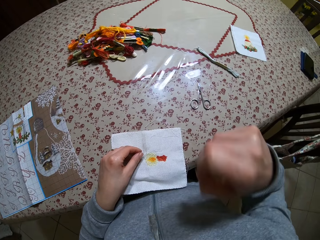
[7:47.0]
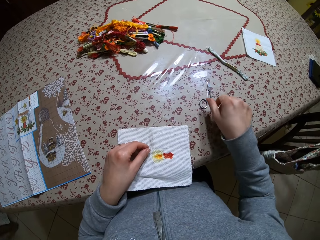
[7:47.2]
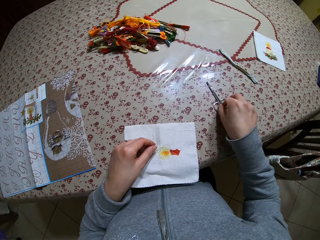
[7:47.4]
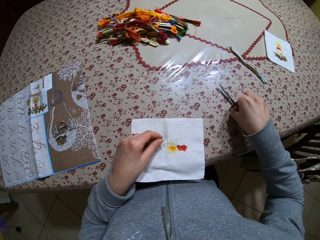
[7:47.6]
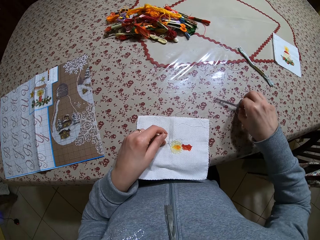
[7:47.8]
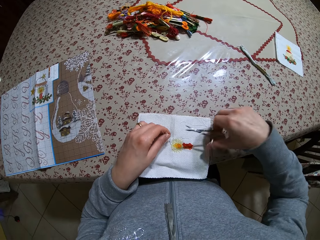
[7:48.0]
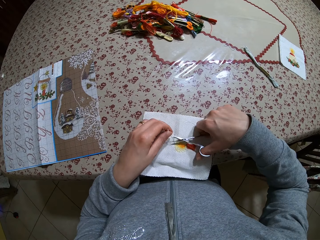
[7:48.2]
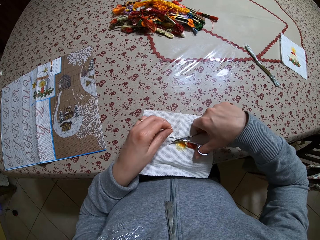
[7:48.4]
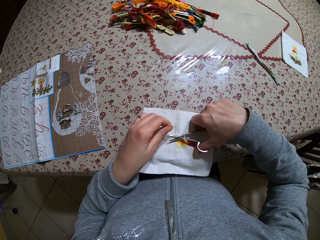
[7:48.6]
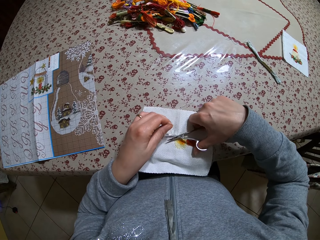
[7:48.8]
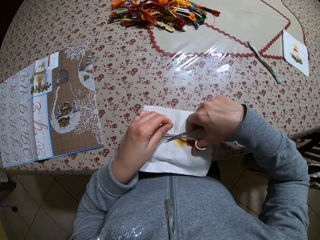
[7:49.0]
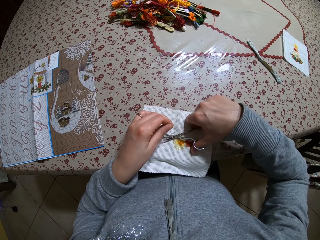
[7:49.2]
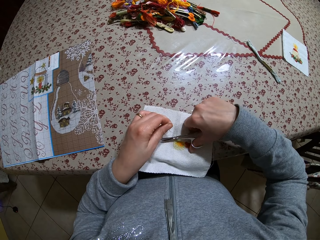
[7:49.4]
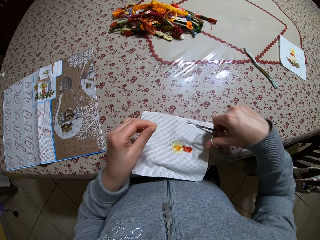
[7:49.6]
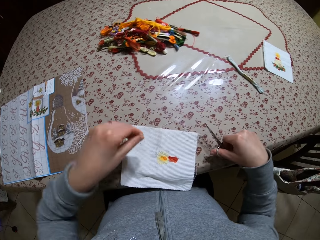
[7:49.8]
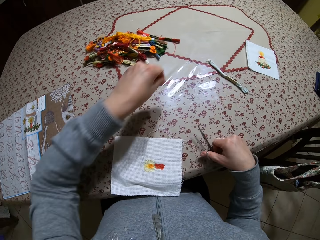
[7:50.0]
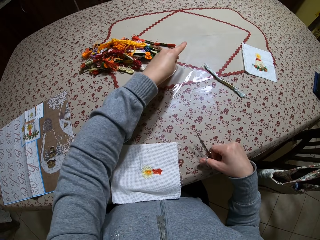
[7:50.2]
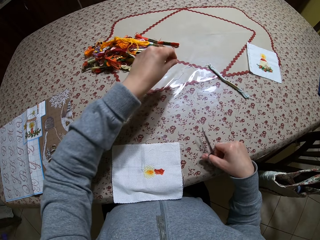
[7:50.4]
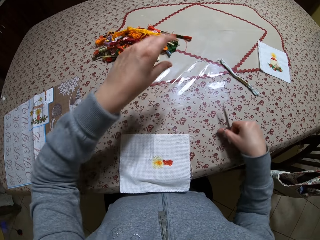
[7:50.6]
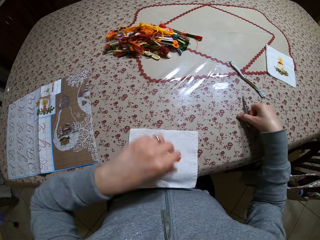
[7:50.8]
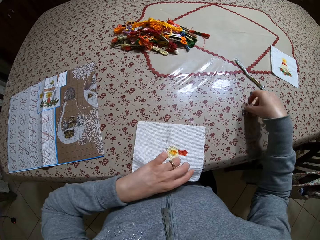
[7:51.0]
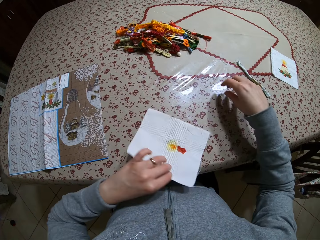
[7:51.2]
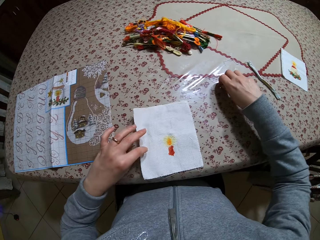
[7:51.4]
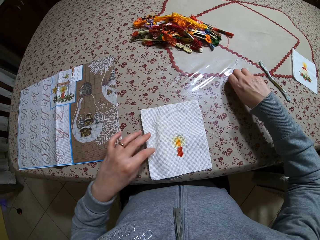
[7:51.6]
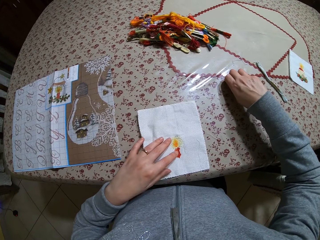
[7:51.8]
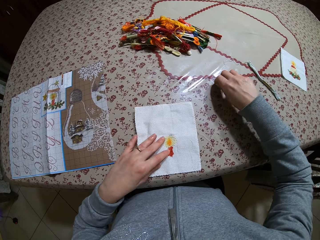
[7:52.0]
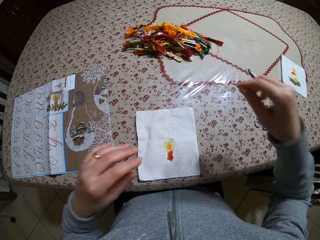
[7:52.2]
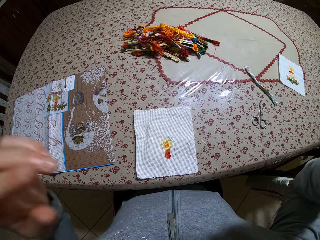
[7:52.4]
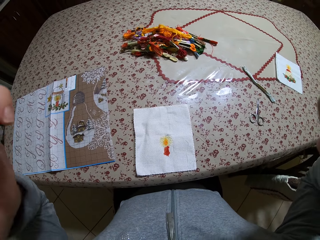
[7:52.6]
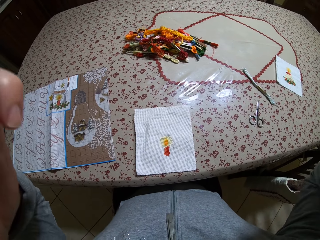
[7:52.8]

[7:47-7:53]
The camera wearer wipes her face. She grabs the pair of cuticle scissors with her right hand. She cuts the loose thread on the fabric with the cuticle scissors in her right hand. She drops the loose thread on the table with her left hand. She drops the cuticle scissors on the table with her right hand. She turns the fabric piece on the table with her left hand. She grabs the needle from the table with her right hand. She touches the needle. She reaches for a camera on her head with both hands.
